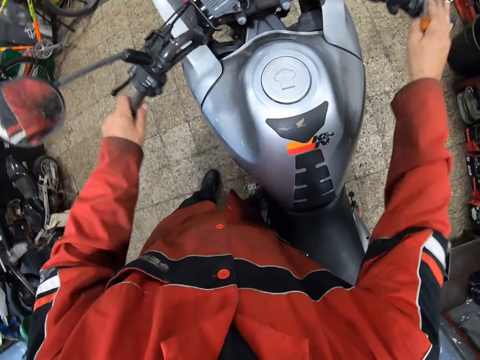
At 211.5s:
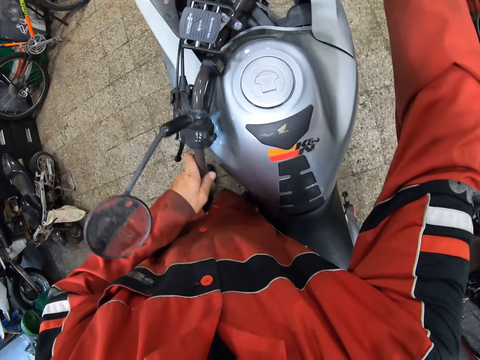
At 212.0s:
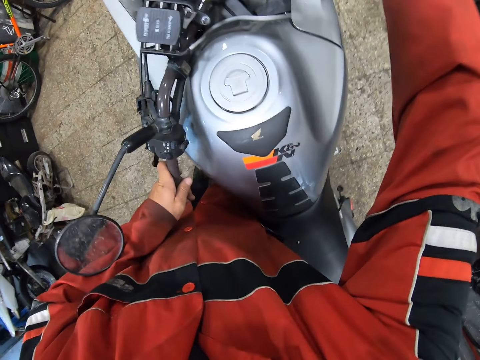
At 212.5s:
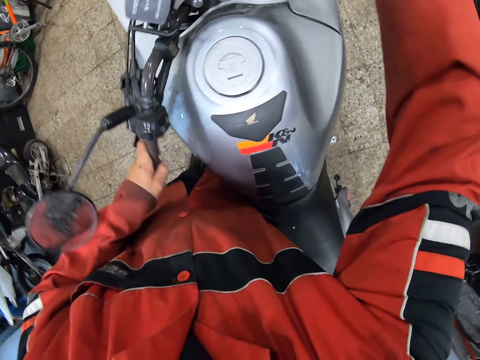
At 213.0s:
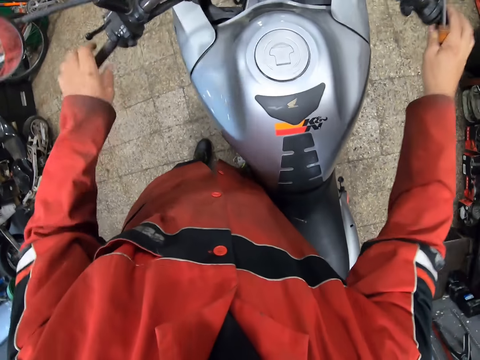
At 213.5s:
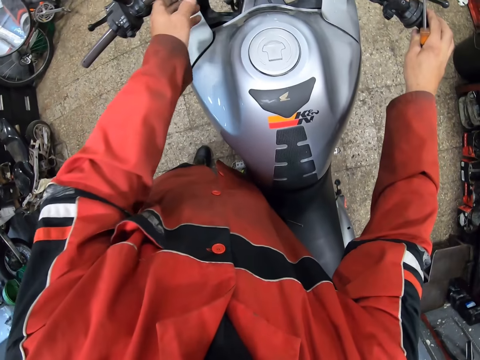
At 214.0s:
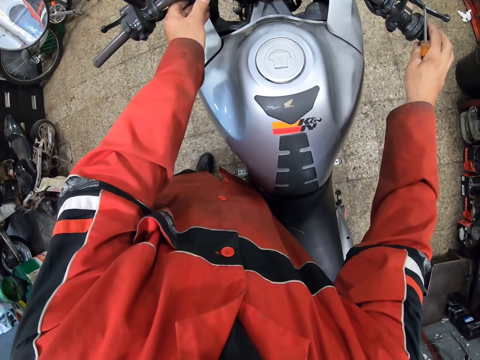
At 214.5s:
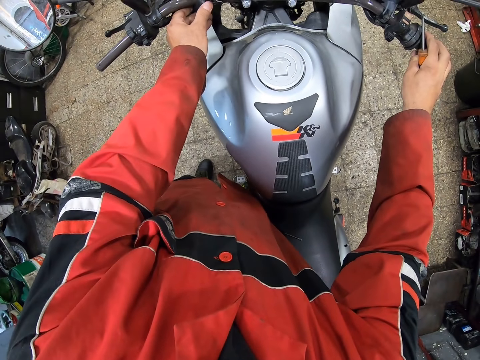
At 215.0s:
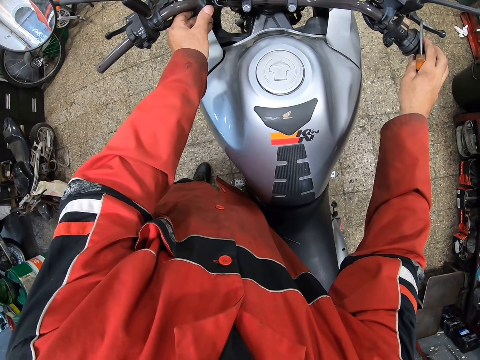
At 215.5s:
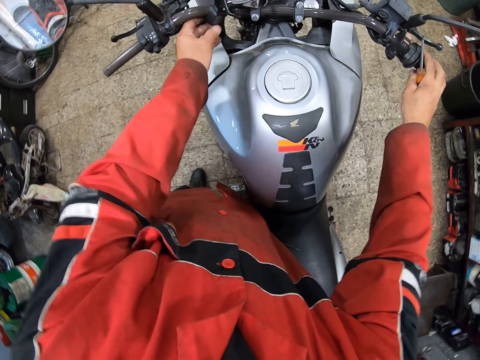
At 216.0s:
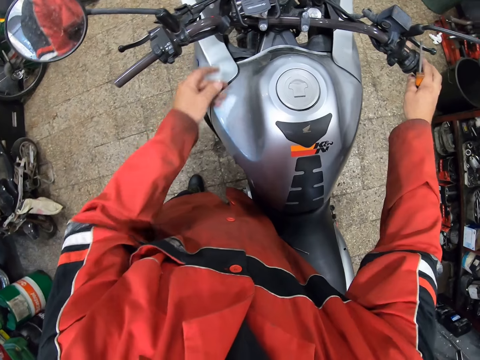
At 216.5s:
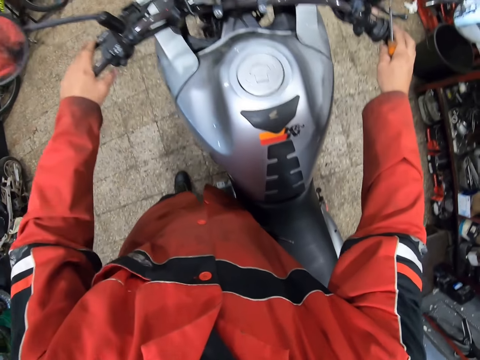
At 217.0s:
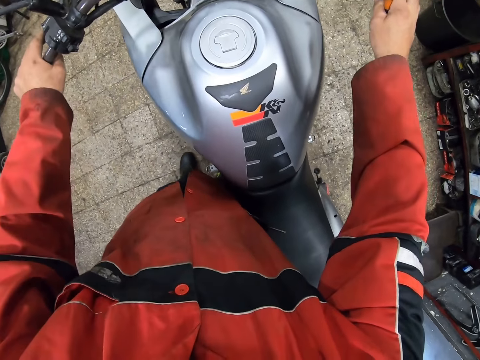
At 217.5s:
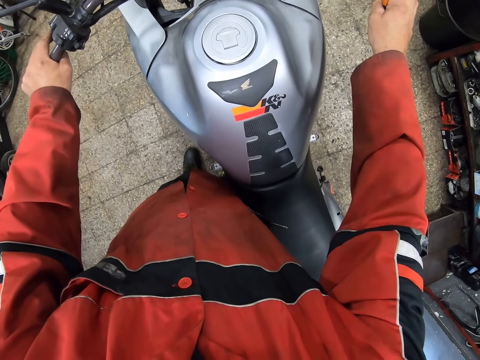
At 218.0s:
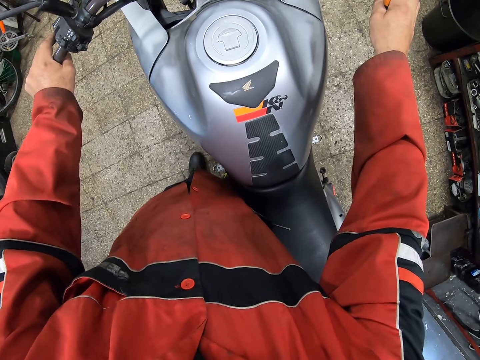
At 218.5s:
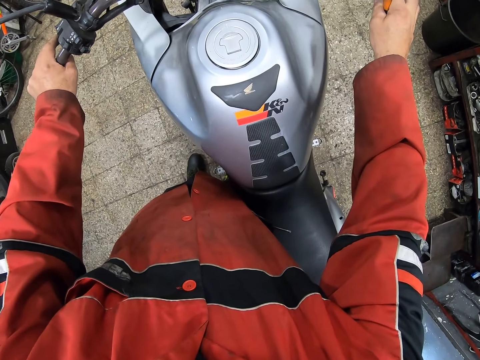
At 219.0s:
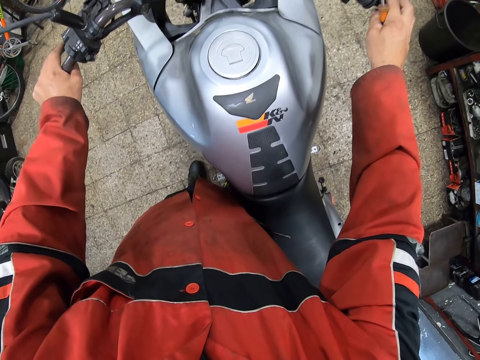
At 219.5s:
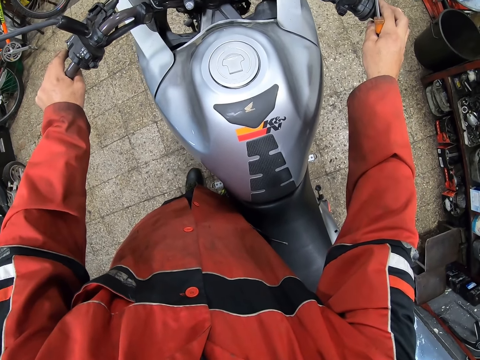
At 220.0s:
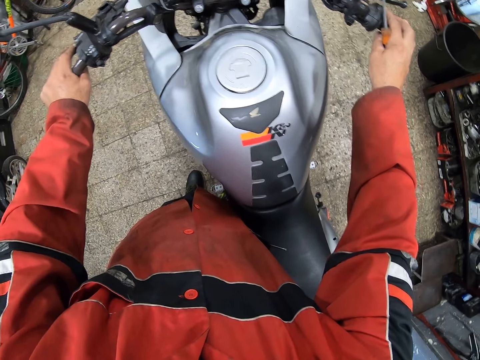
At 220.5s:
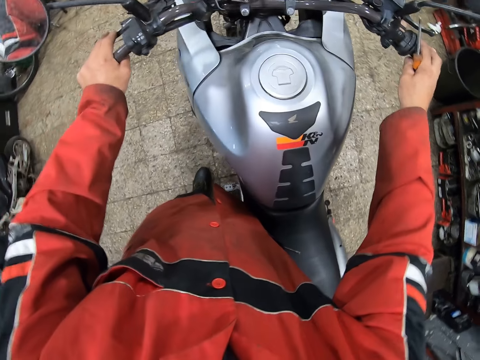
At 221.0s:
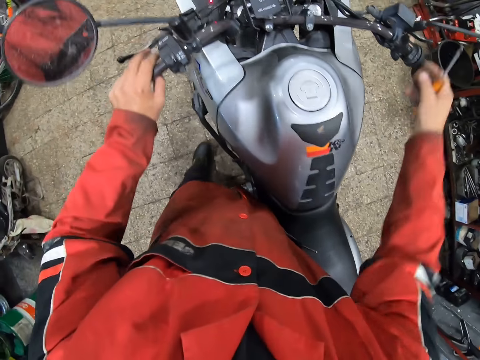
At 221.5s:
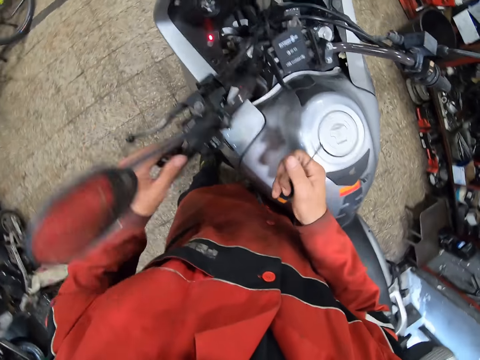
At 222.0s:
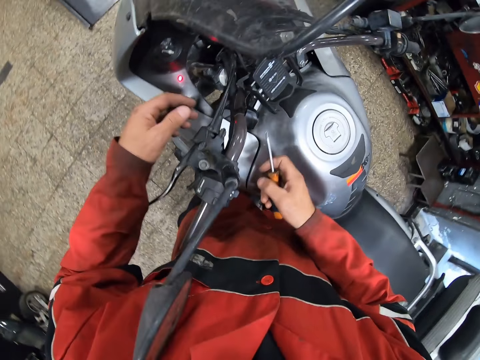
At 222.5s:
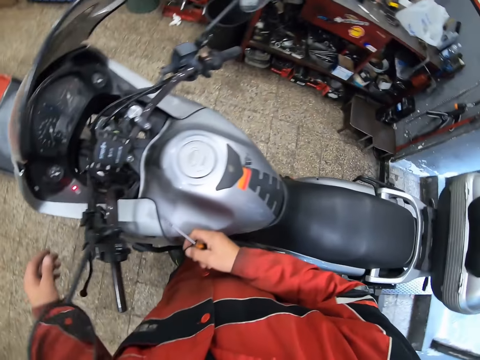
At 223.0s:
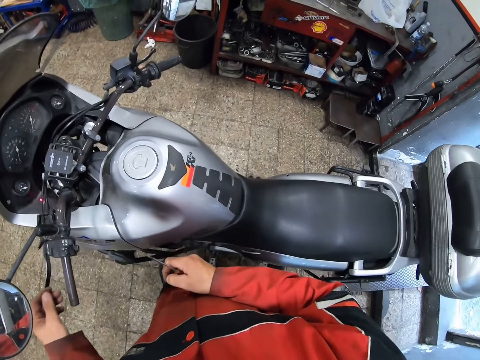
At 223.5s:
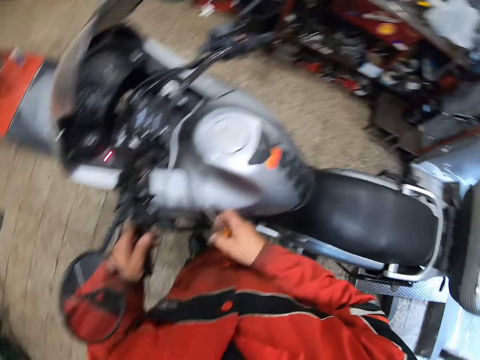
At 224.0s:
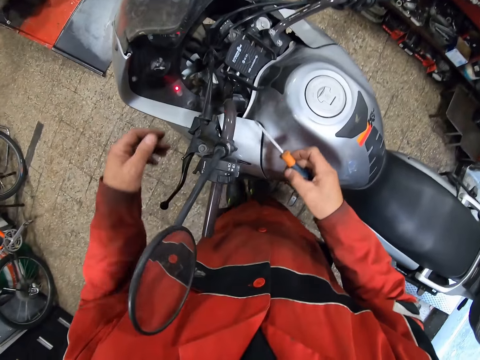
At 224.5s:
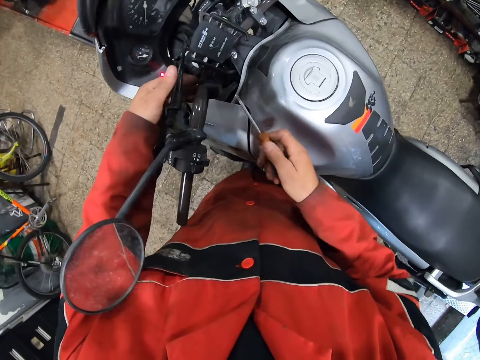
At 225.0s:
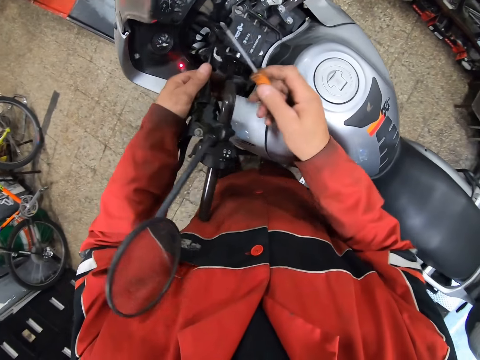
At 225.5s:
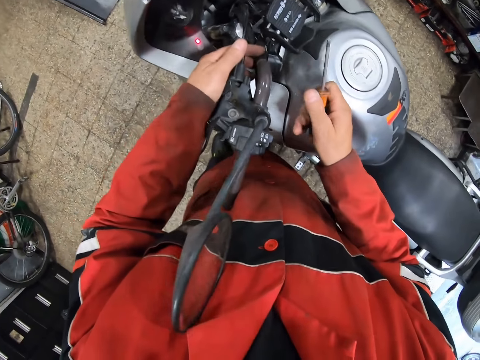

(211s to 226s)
The camera wearer turns the bike steering with both hands. He presses the bike horn button with his left hand. He touches the handlebar. He holds the bike steering with both hands.

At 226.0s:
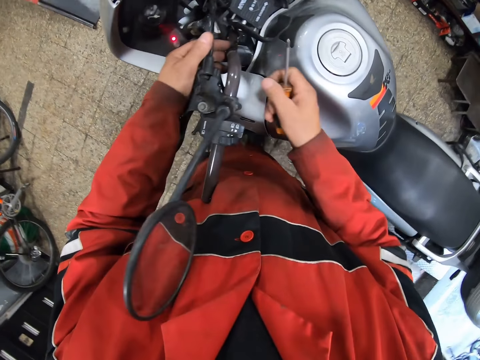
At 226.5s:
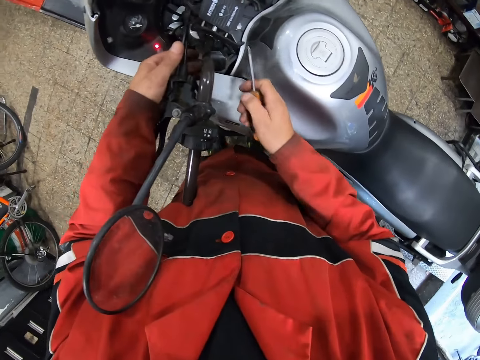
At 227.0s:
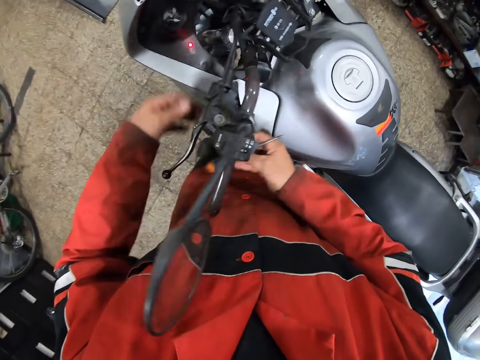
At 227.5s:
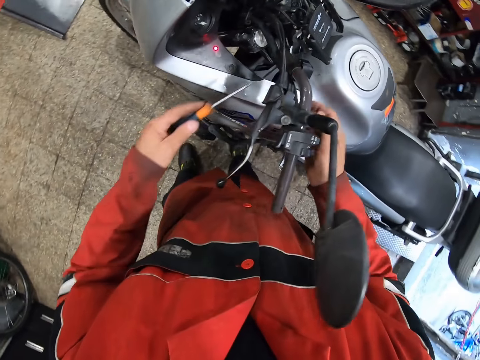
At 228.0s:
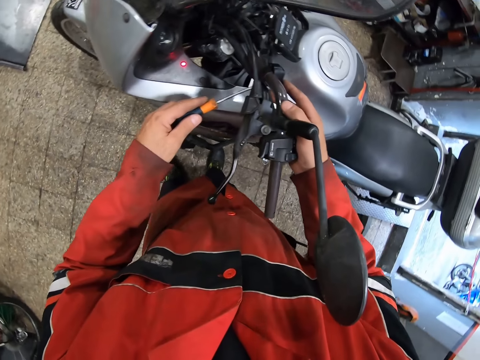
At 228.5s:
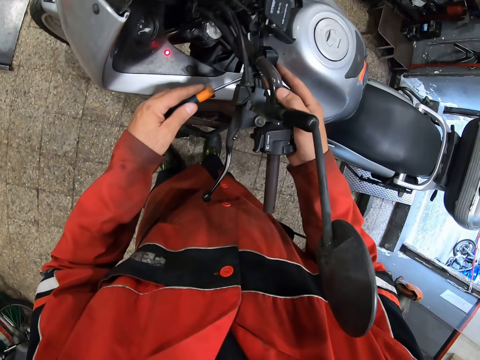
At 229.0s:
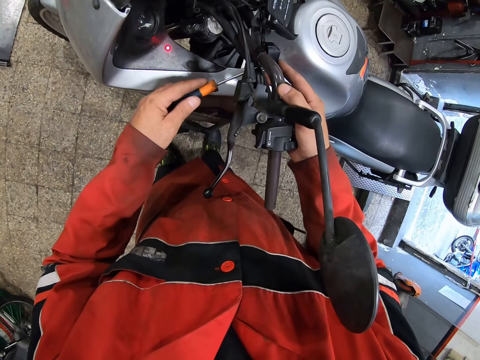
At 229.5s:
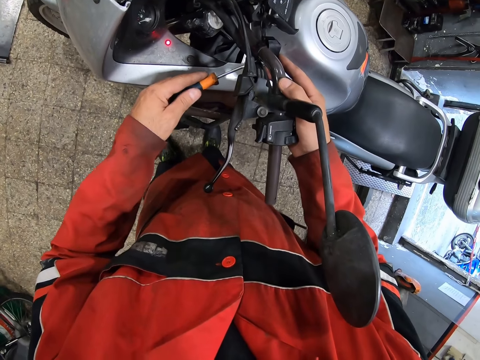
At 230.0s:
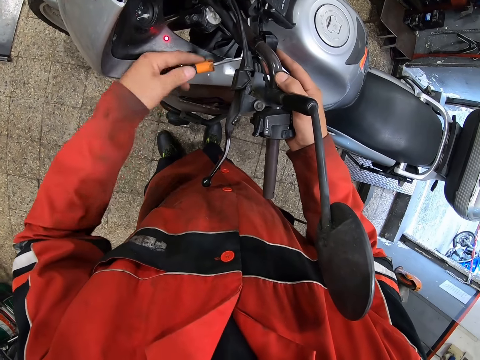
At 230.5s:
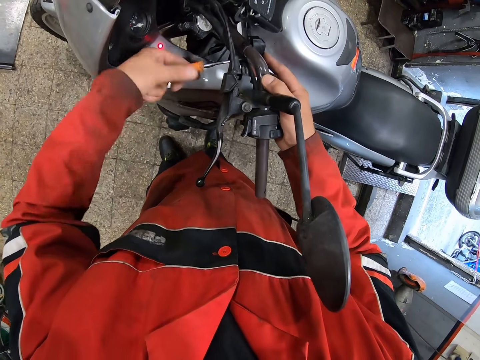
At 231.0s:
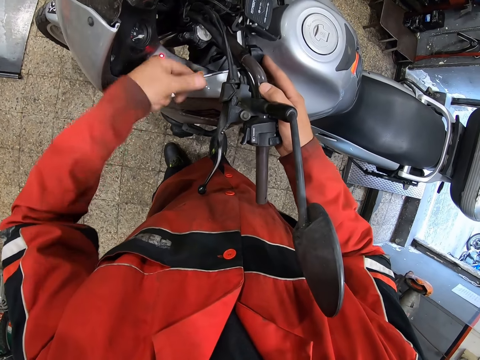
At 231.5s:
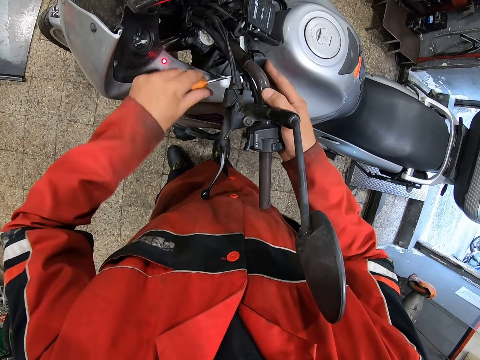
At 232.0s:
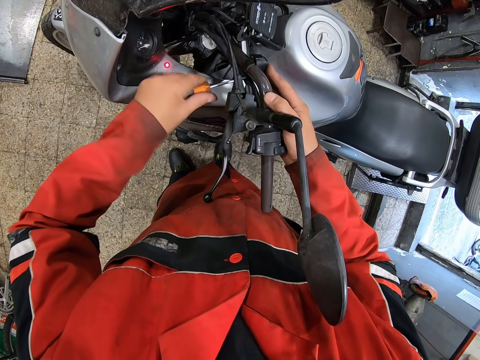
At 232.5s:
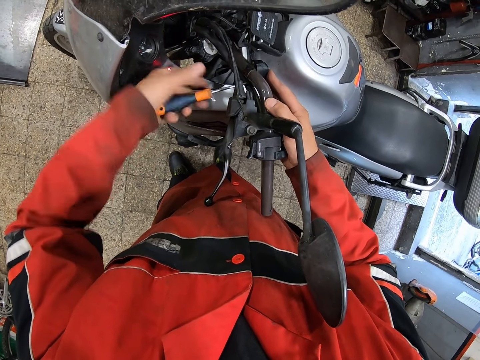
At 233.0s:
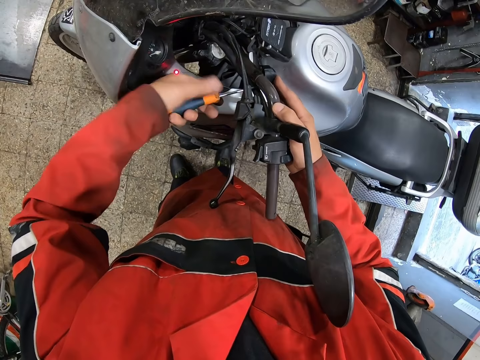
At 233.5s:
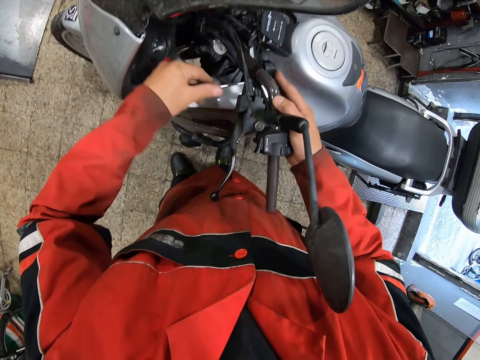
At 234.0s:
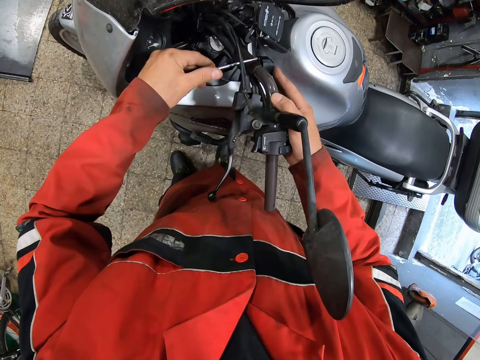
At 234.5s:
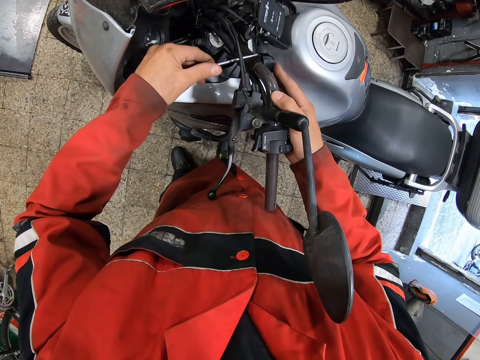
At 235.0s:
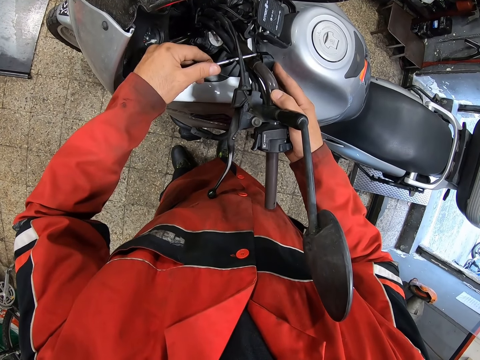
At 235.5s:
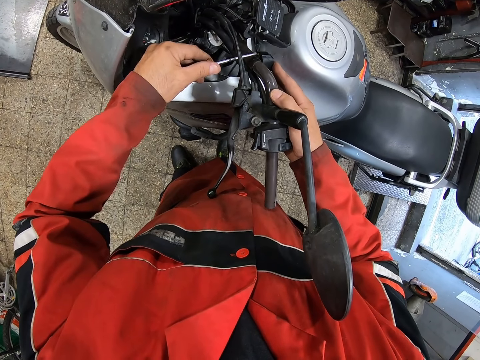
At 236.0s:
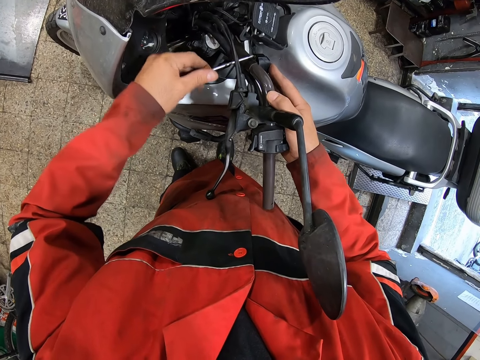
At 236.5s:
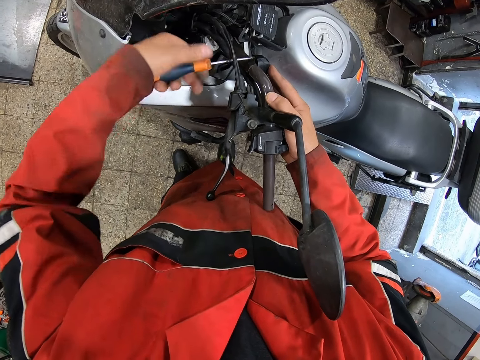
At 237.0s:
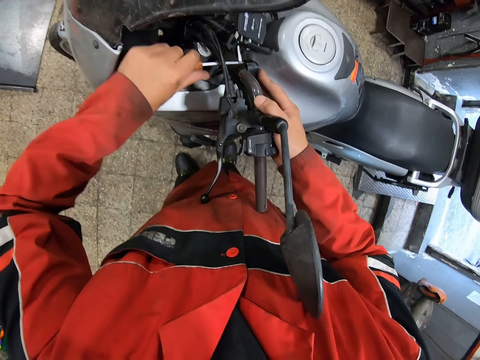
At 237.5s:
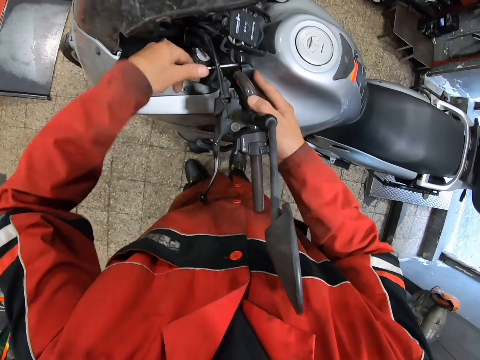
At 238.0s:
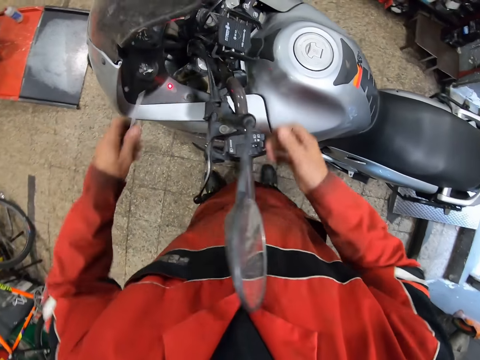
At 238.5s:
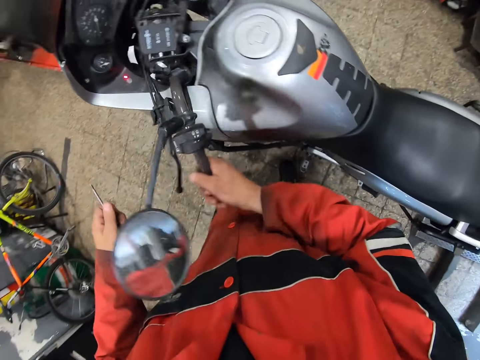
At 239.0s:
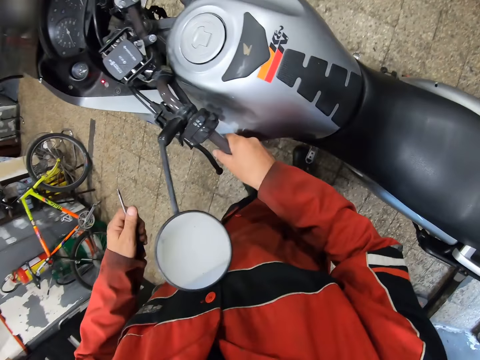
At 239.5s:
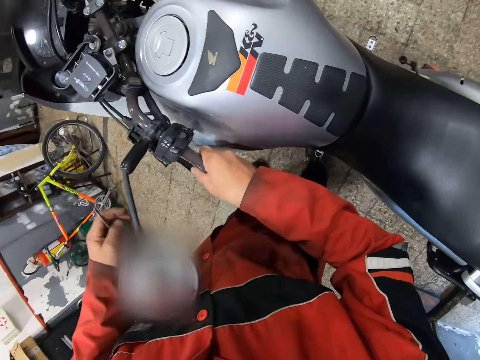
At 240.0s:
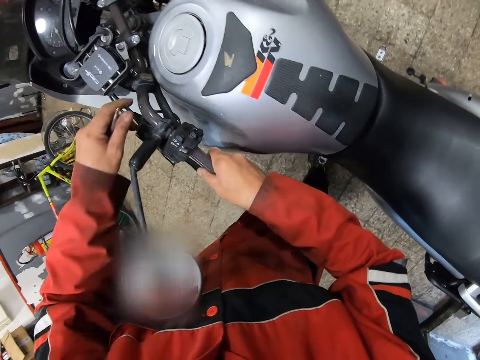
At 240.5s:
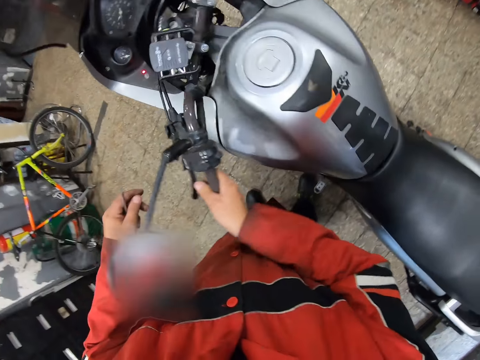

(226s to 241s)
The camera wearer tightens the horn wire to the bike steering rod with a screwdriver in his left hand. He moves the hand. He tightens the handlebar. He turns the bike steering with his right hand.
